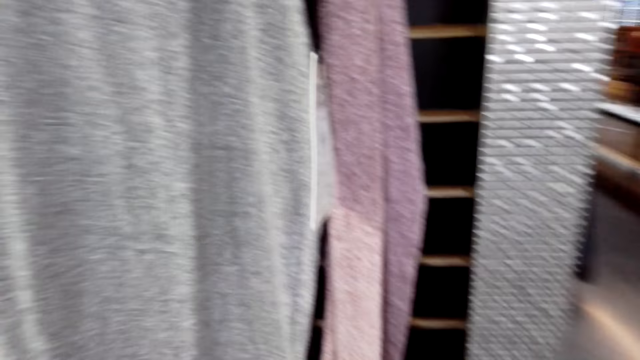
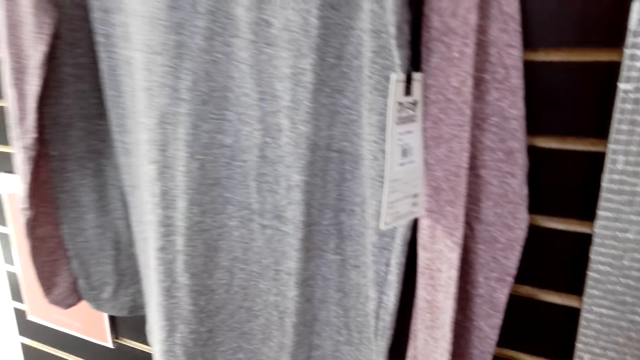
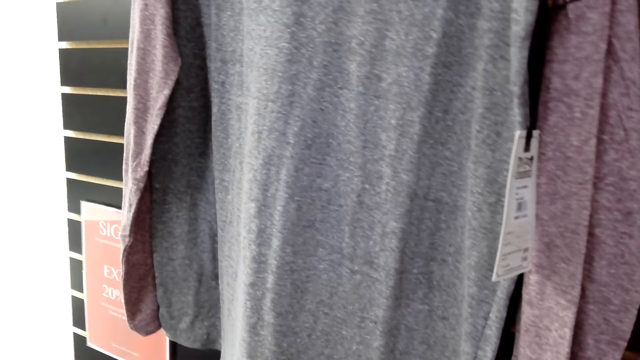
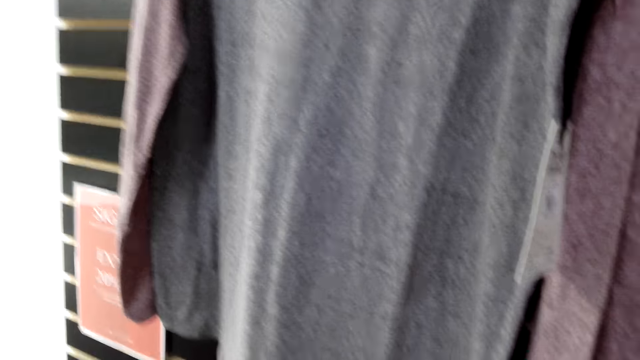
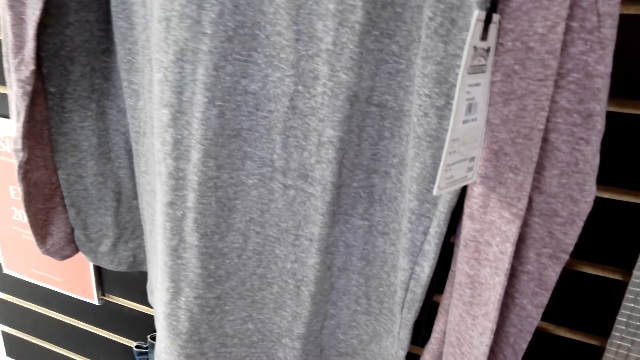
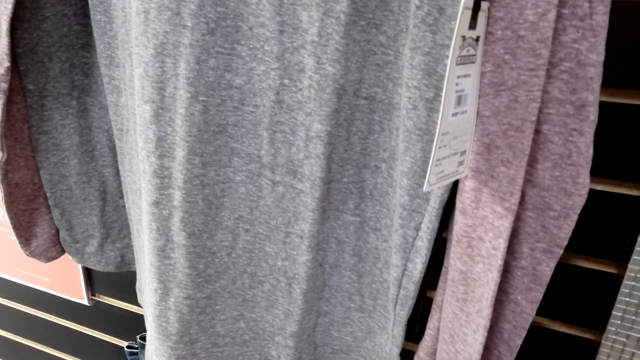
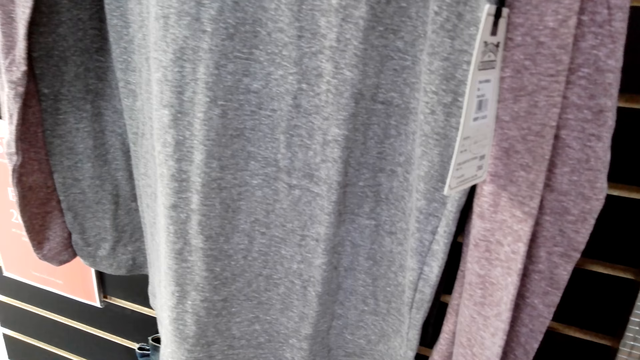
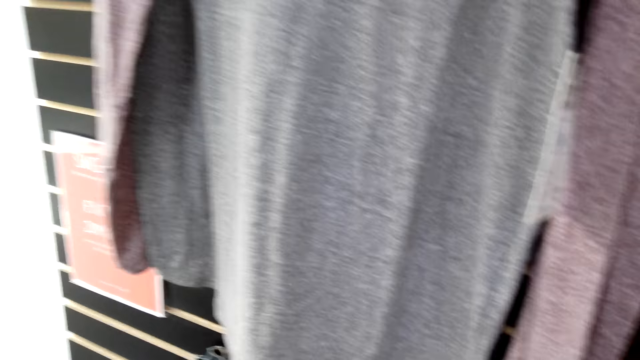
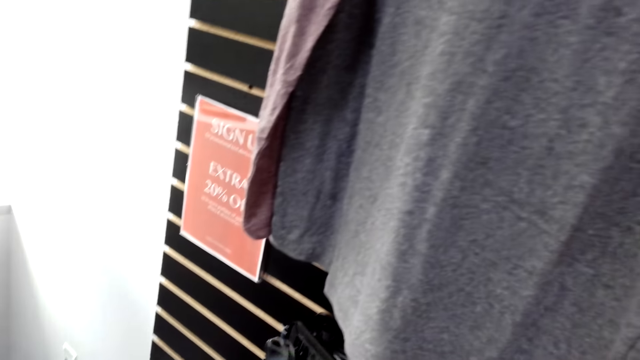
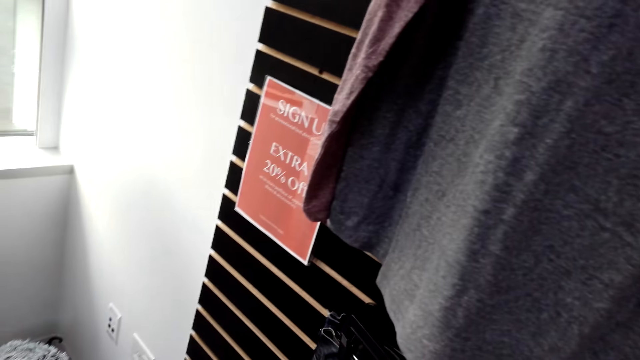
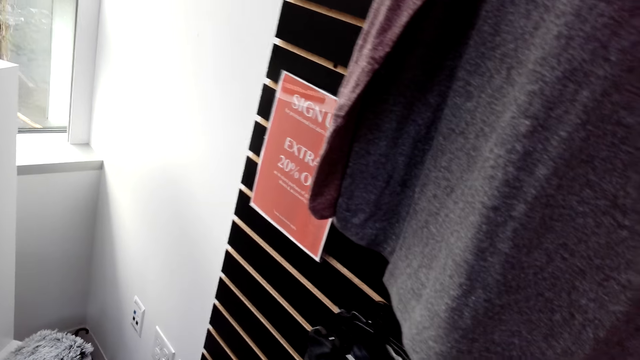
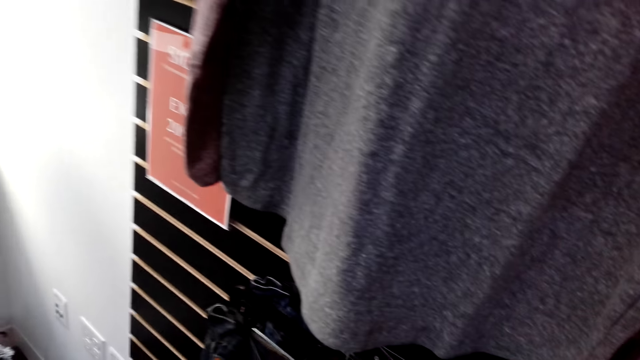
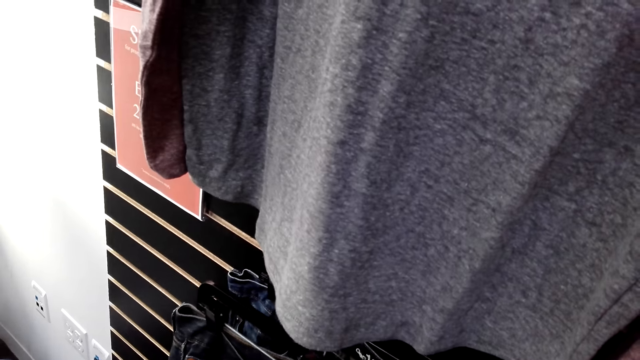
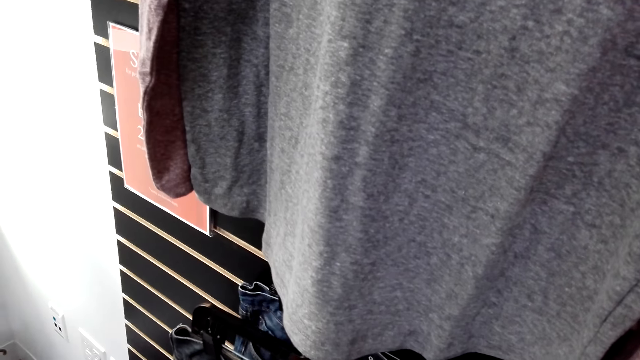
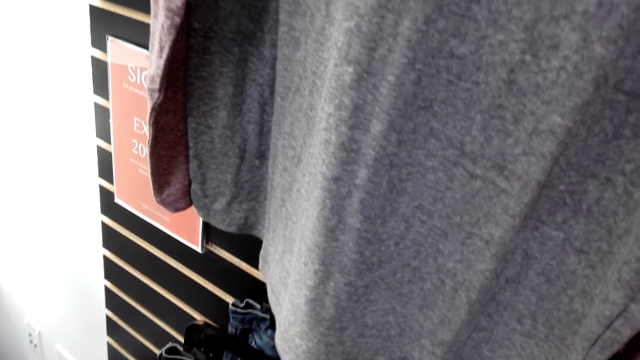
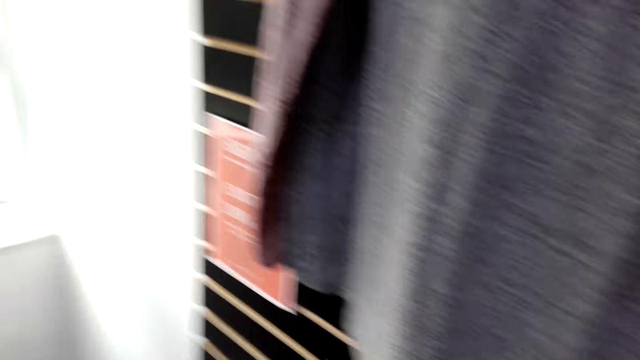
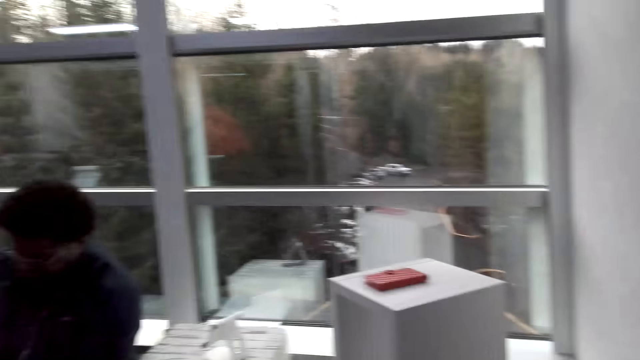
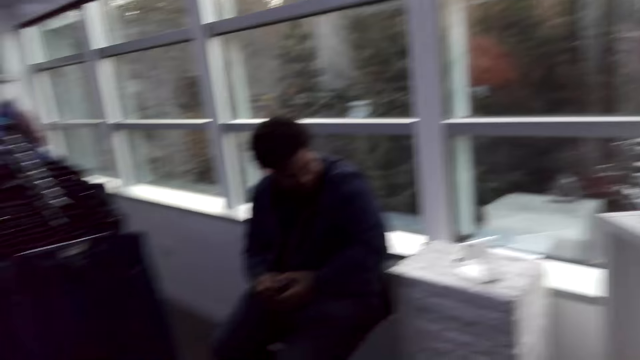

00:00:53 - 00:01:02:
A woman stares at the mirror. The camera wearer looks around.

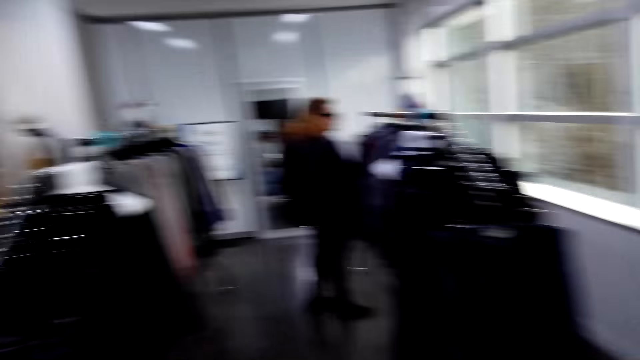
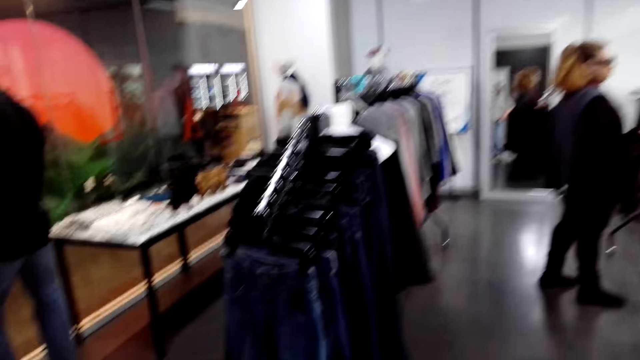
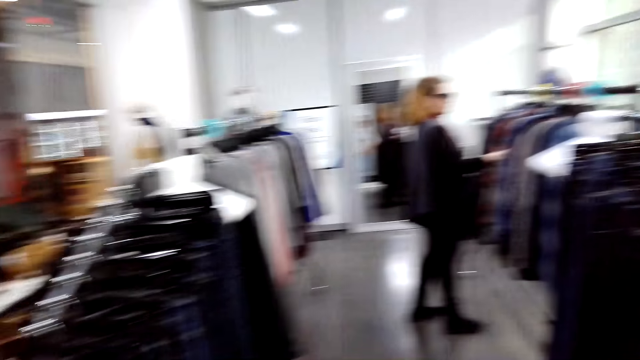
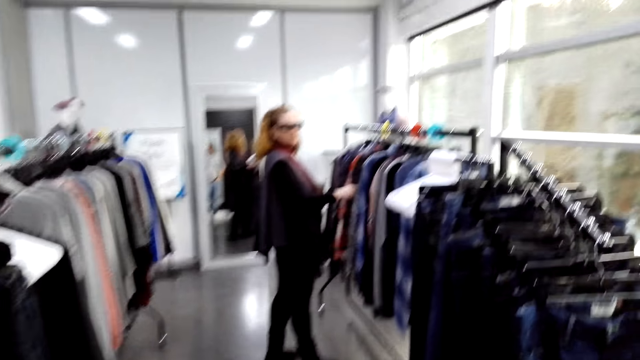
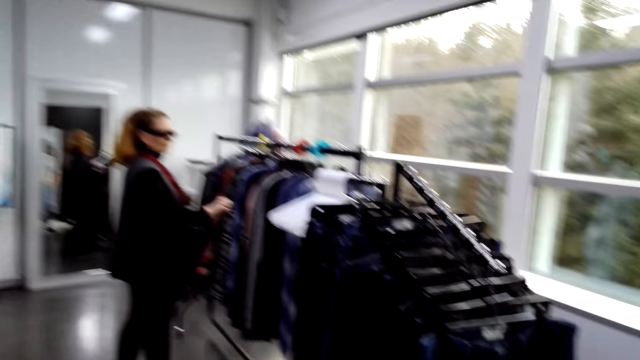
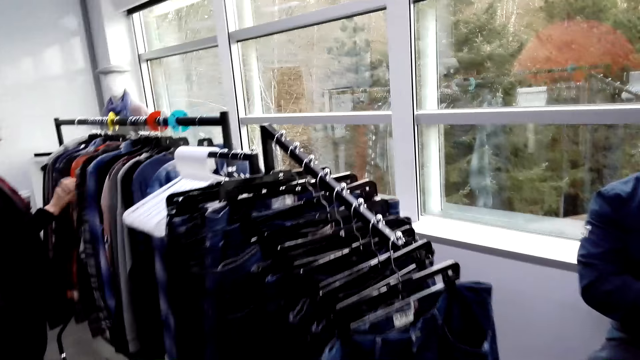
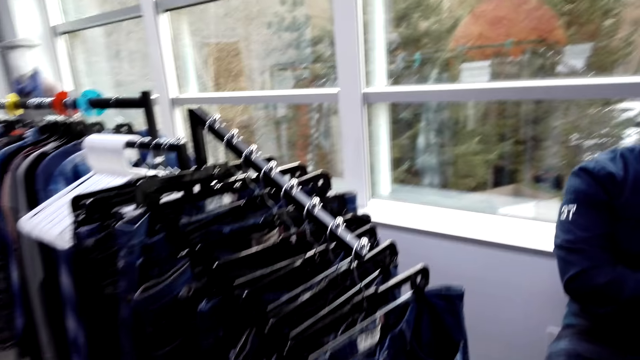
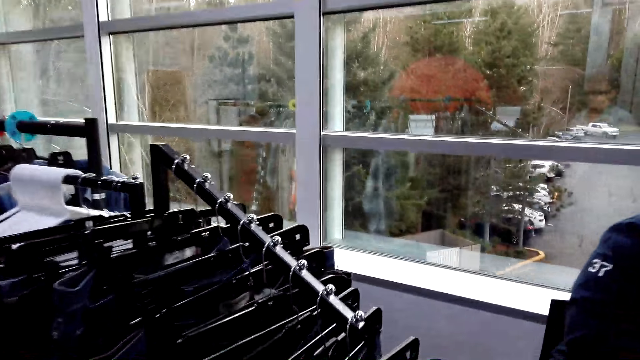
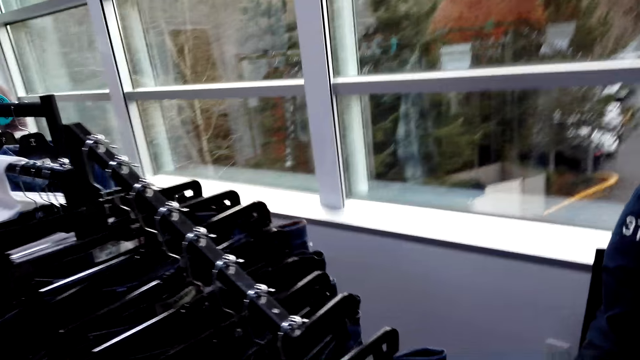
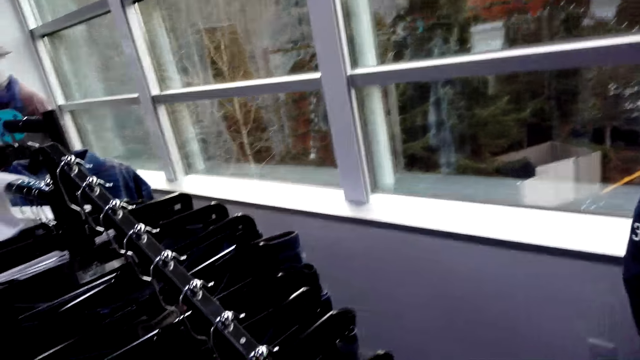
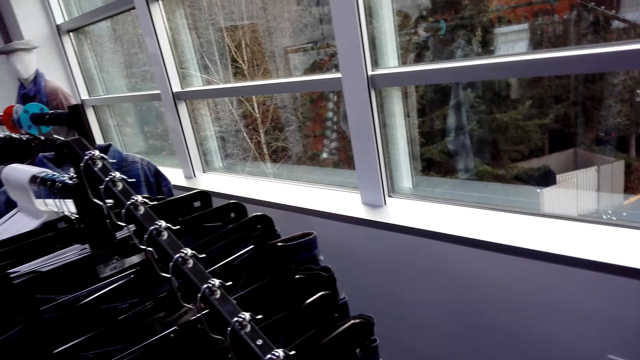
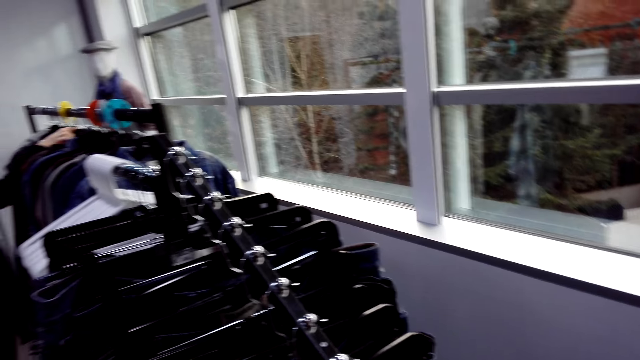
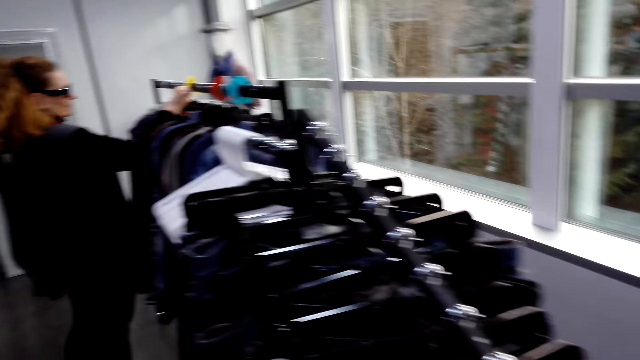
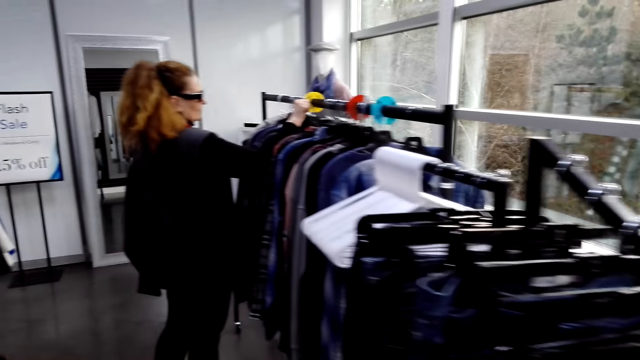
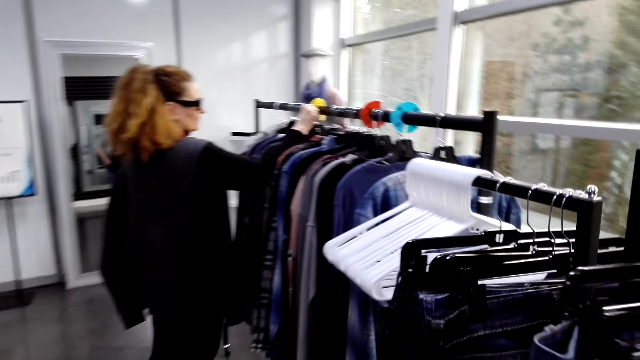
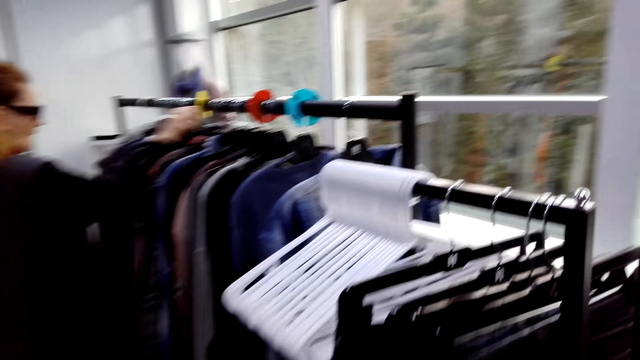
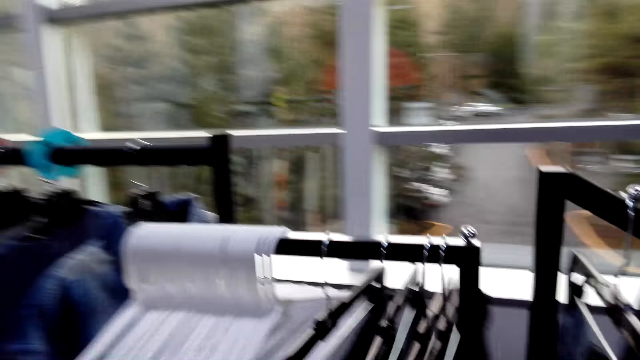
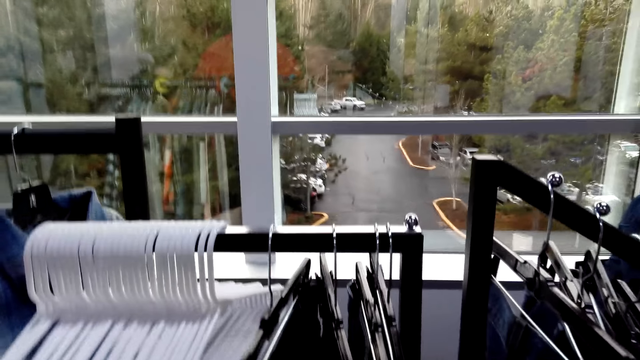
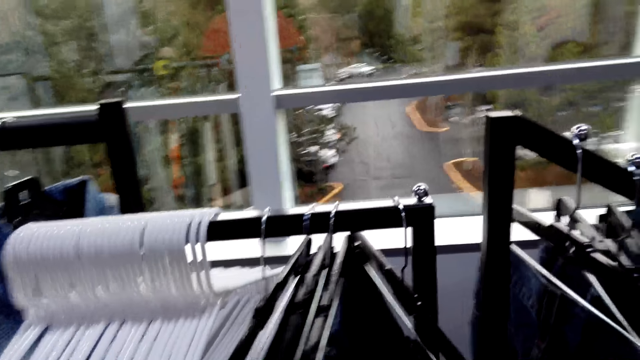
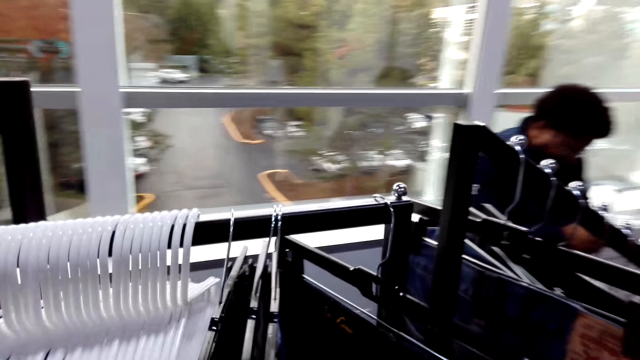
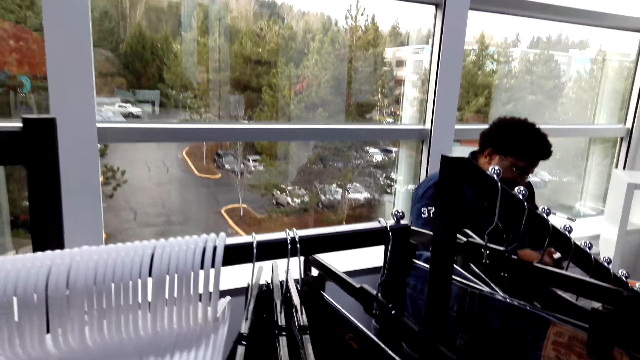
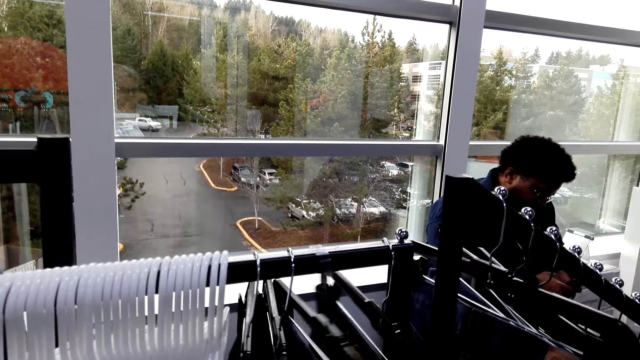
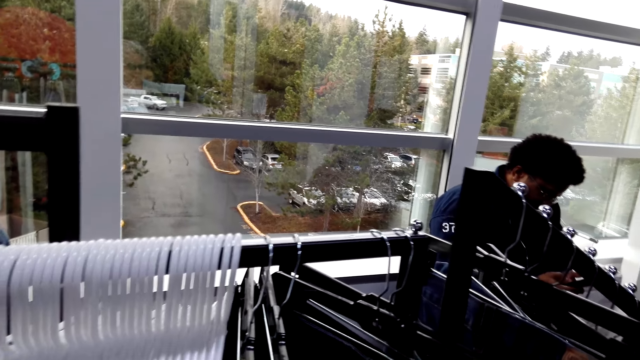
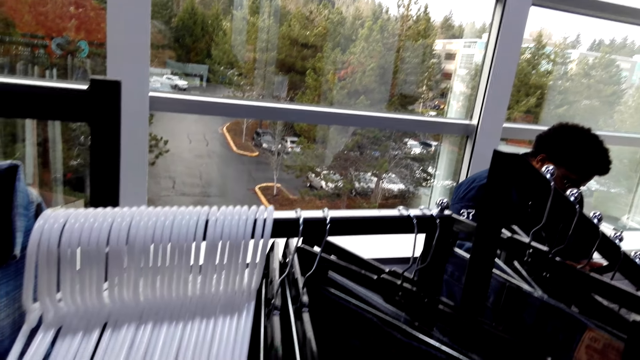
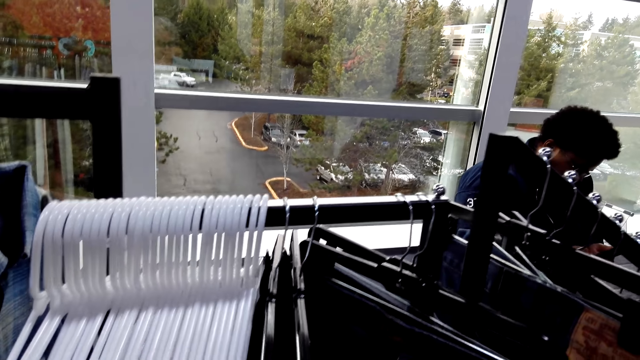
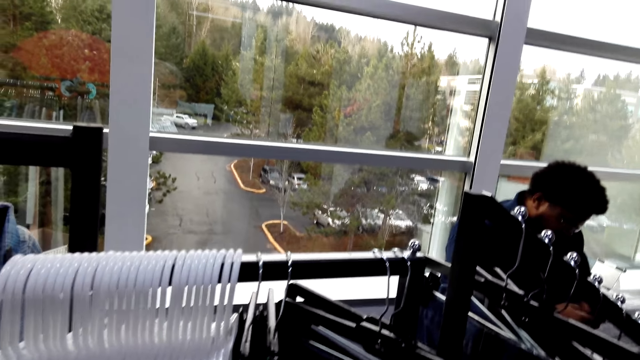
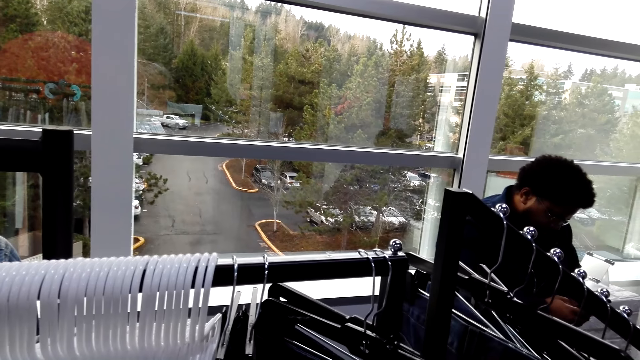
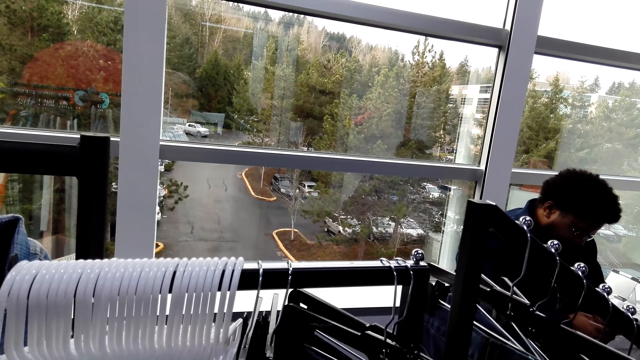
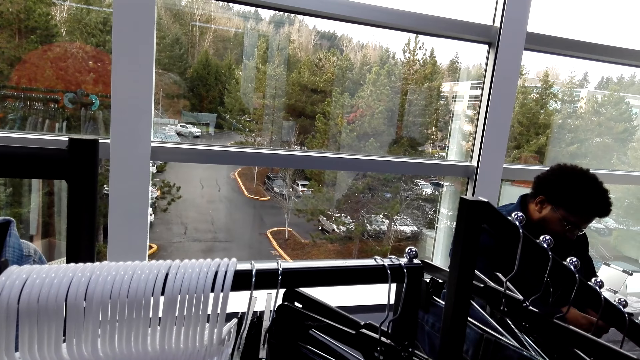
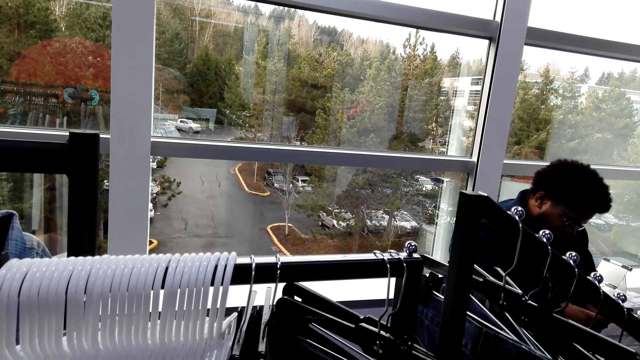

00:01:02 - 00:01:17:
A person looks at the shirts. The camera wearer walks around and looks around. The person hangs the cloth. The camera wearer looks at the cloths. A man uses the phone.
